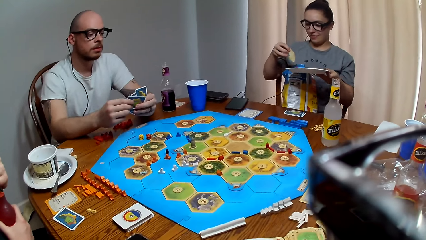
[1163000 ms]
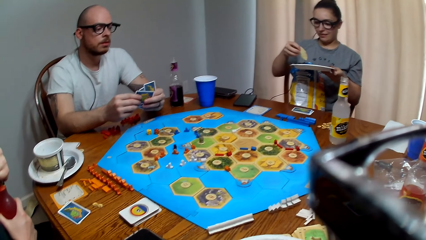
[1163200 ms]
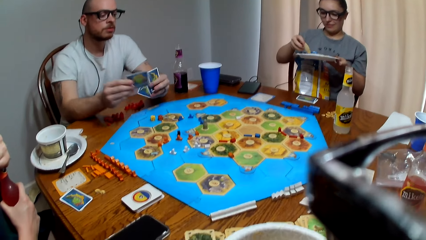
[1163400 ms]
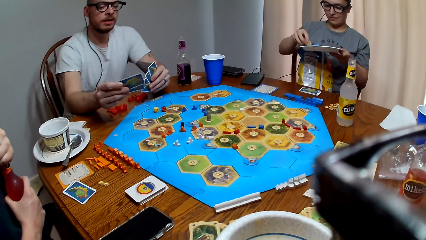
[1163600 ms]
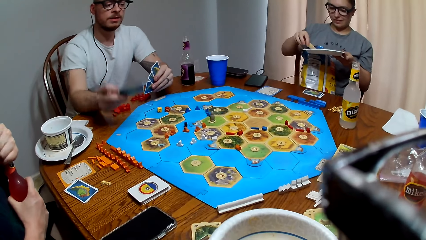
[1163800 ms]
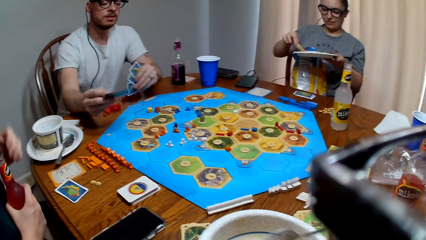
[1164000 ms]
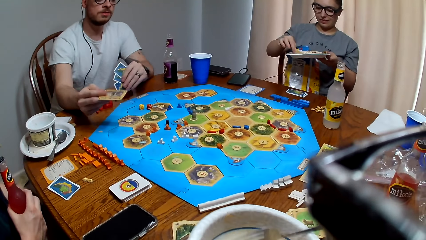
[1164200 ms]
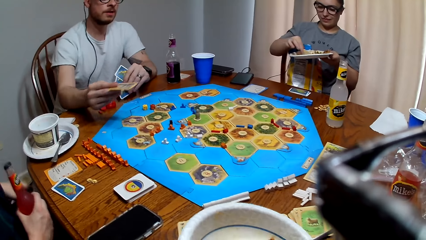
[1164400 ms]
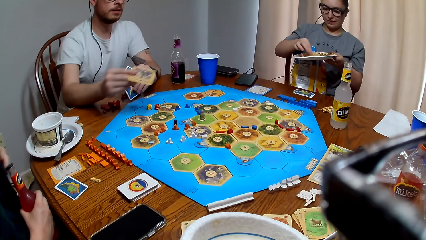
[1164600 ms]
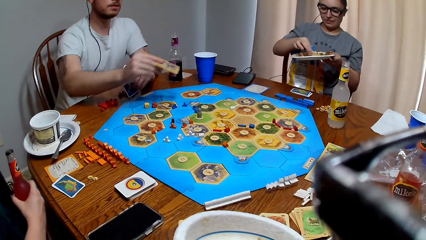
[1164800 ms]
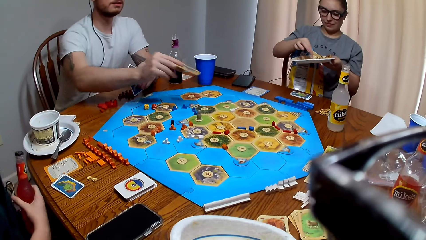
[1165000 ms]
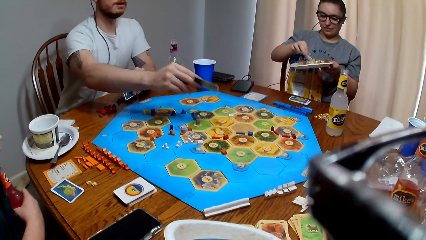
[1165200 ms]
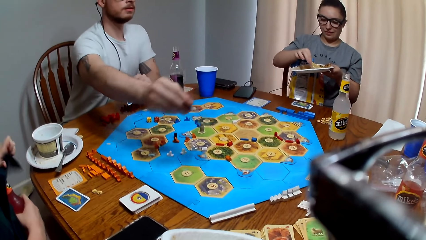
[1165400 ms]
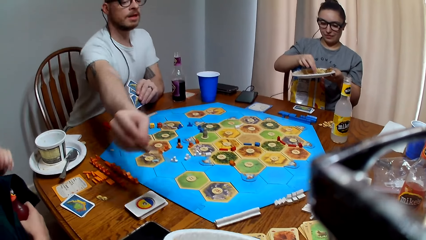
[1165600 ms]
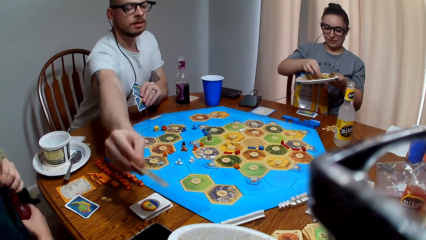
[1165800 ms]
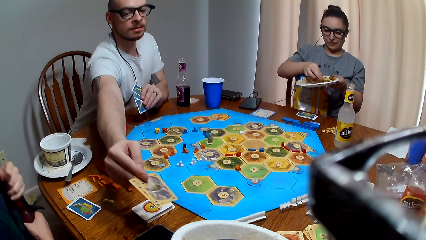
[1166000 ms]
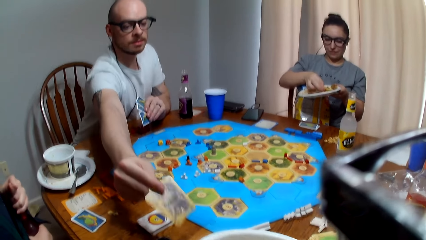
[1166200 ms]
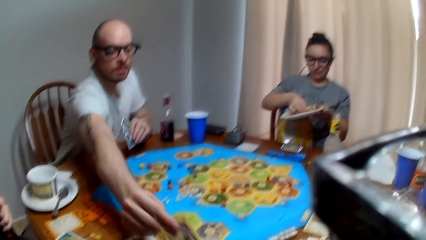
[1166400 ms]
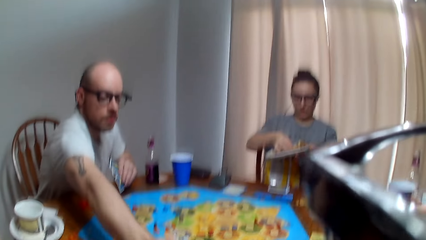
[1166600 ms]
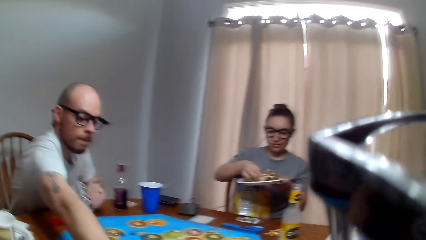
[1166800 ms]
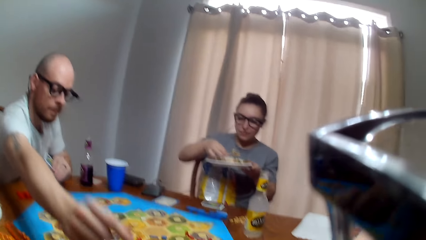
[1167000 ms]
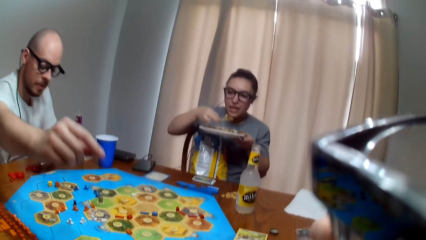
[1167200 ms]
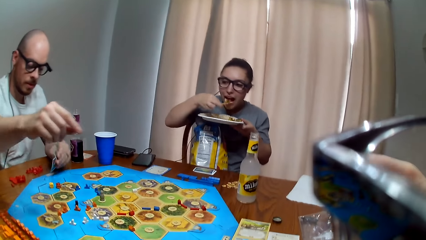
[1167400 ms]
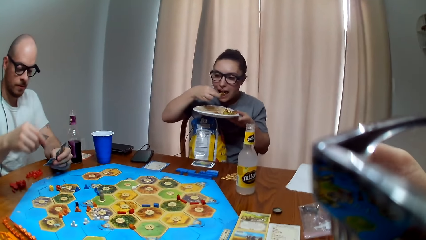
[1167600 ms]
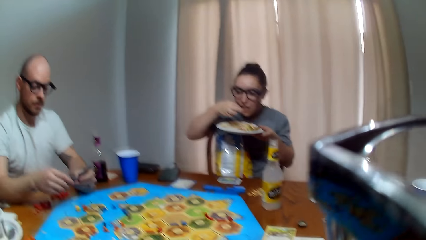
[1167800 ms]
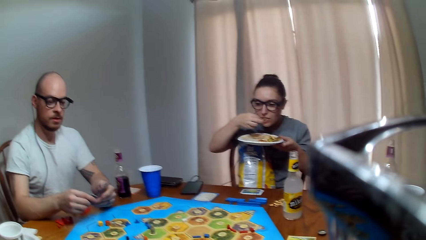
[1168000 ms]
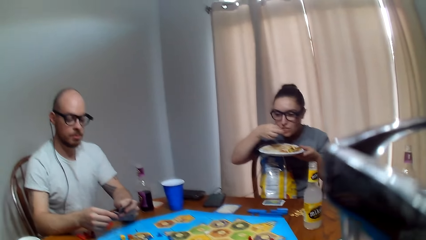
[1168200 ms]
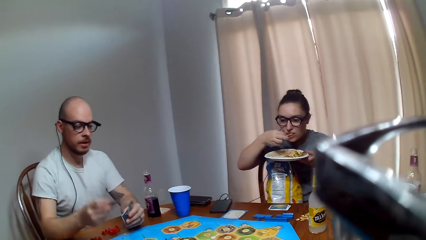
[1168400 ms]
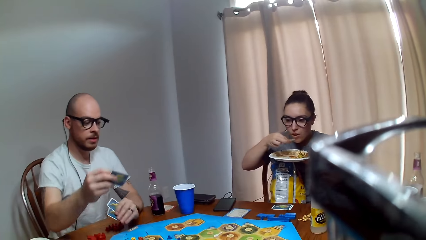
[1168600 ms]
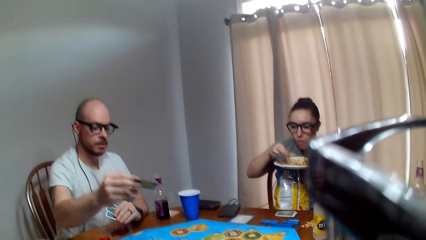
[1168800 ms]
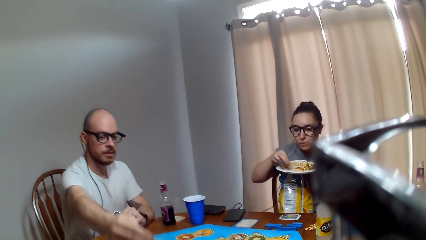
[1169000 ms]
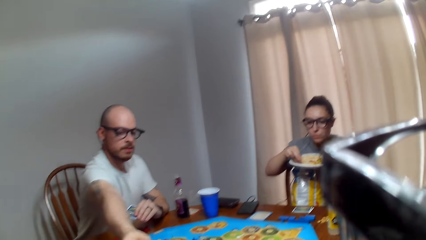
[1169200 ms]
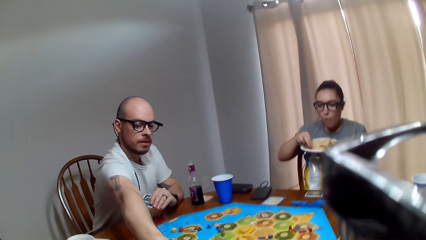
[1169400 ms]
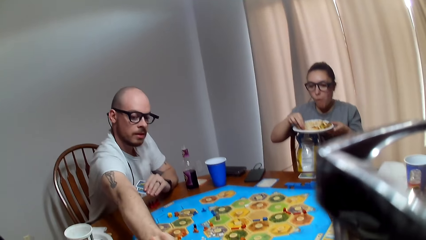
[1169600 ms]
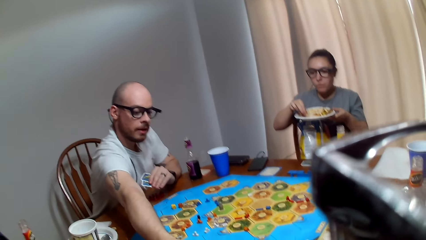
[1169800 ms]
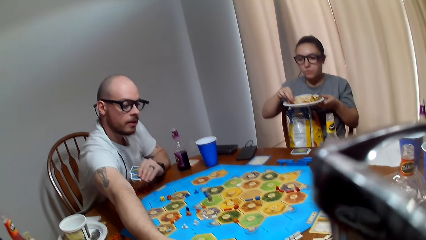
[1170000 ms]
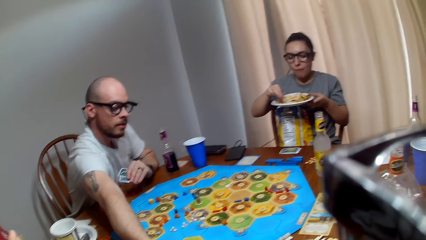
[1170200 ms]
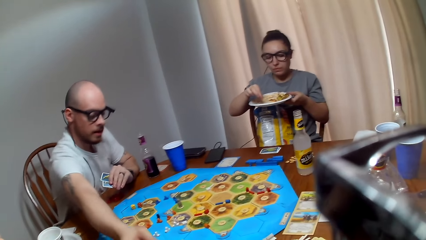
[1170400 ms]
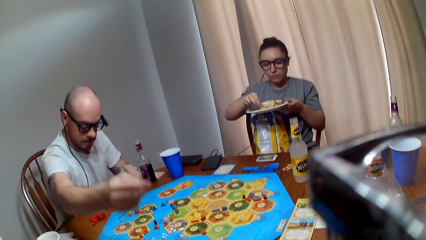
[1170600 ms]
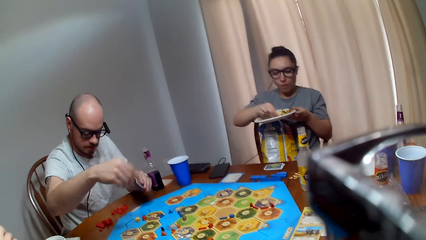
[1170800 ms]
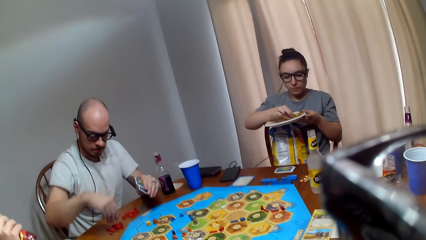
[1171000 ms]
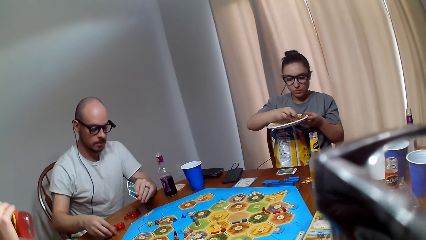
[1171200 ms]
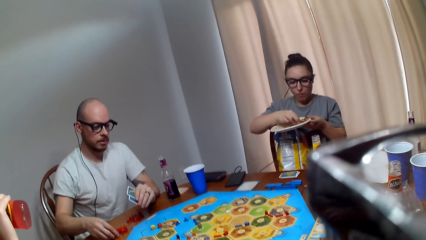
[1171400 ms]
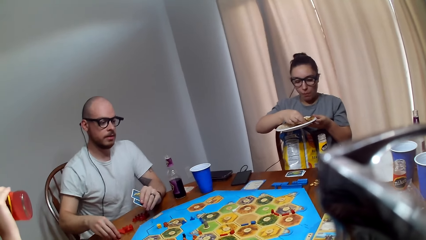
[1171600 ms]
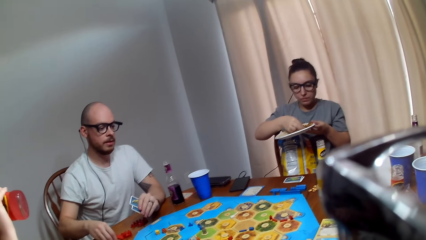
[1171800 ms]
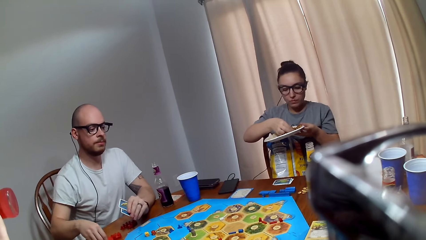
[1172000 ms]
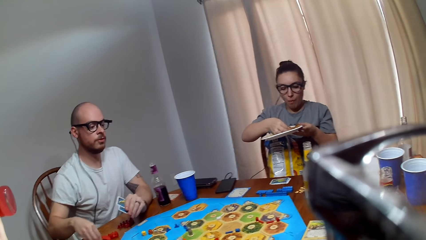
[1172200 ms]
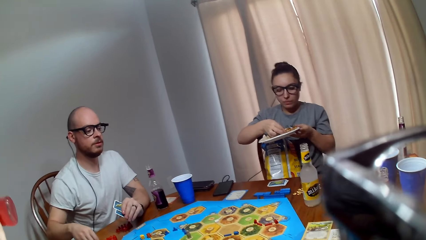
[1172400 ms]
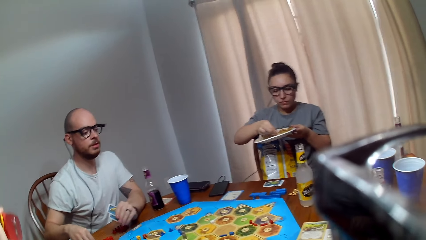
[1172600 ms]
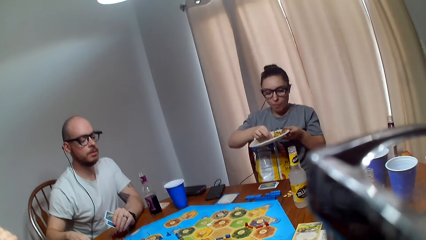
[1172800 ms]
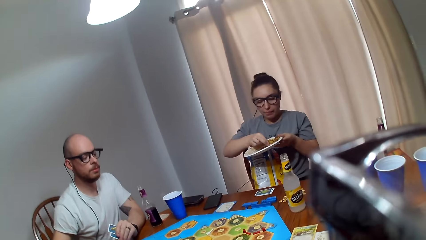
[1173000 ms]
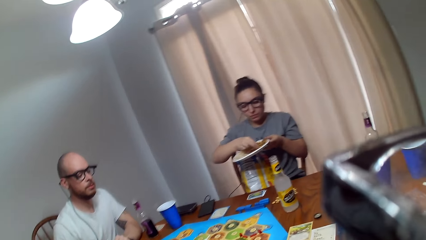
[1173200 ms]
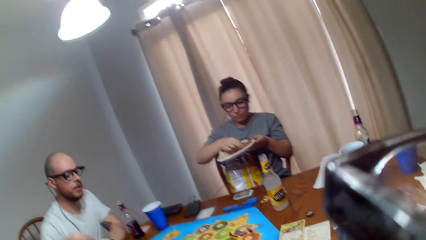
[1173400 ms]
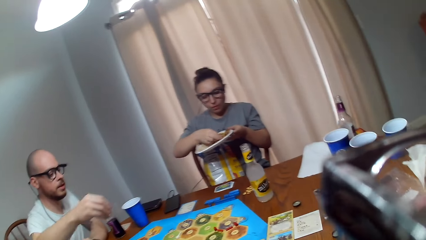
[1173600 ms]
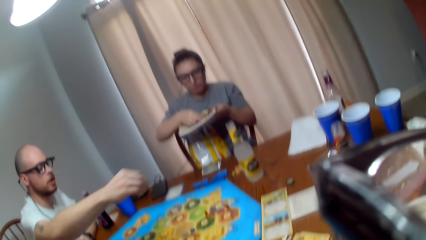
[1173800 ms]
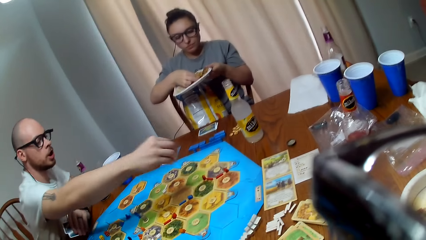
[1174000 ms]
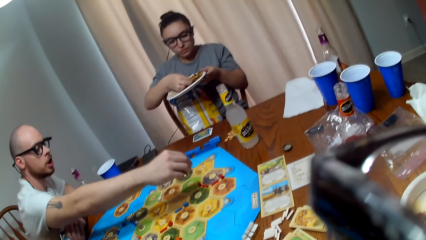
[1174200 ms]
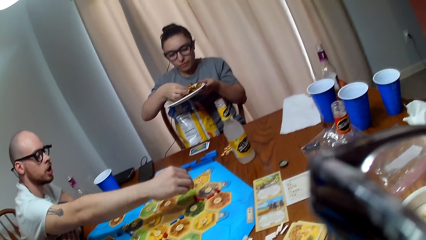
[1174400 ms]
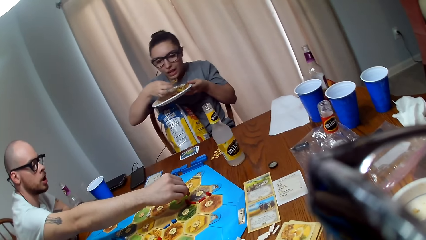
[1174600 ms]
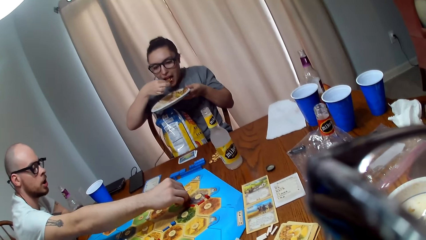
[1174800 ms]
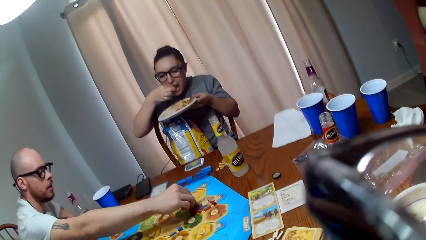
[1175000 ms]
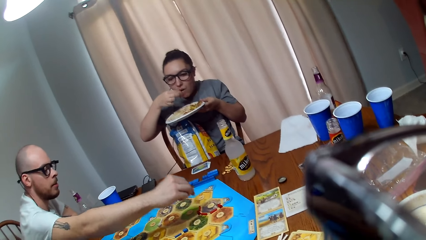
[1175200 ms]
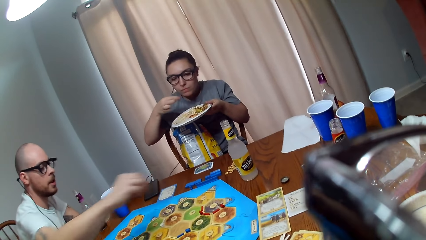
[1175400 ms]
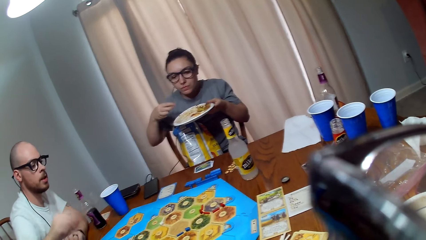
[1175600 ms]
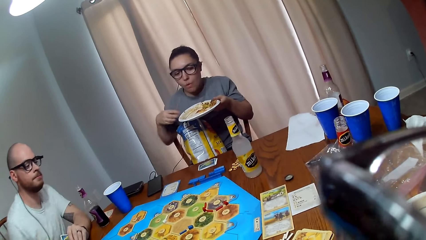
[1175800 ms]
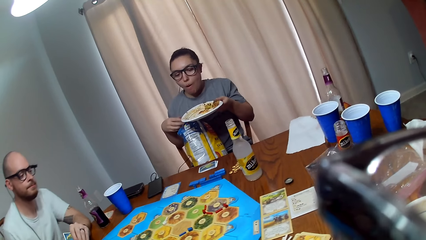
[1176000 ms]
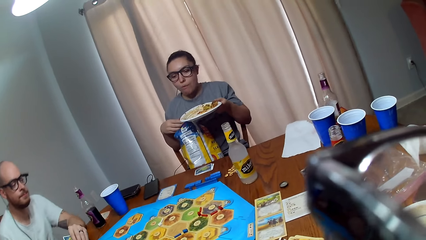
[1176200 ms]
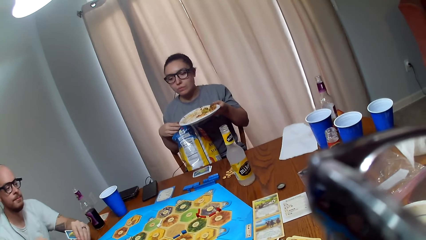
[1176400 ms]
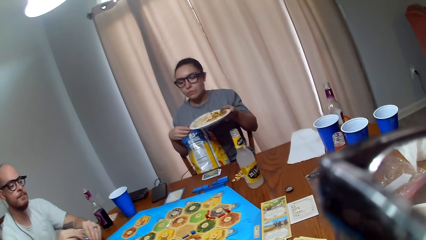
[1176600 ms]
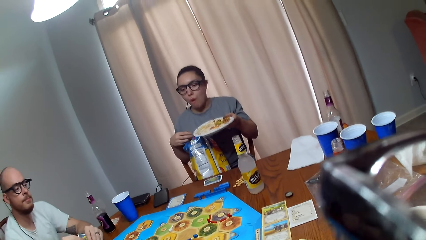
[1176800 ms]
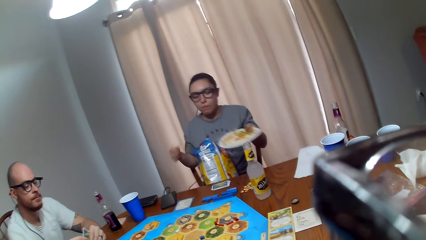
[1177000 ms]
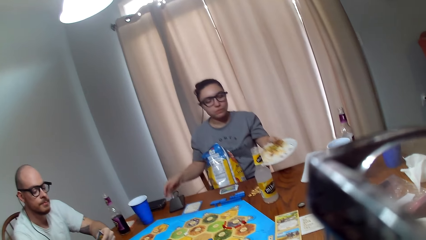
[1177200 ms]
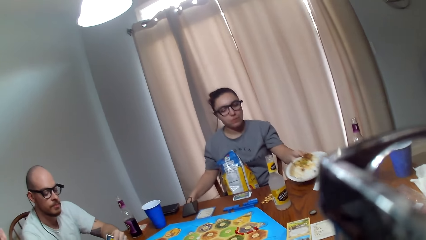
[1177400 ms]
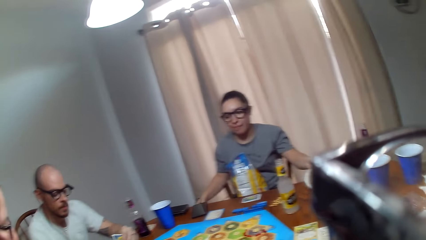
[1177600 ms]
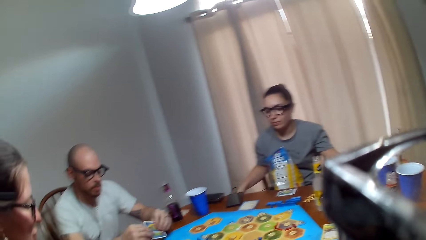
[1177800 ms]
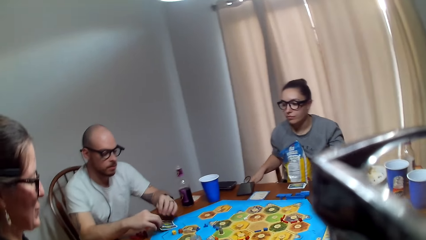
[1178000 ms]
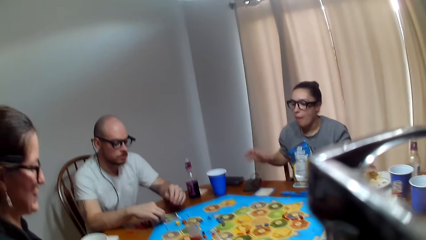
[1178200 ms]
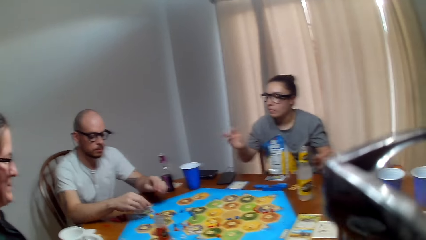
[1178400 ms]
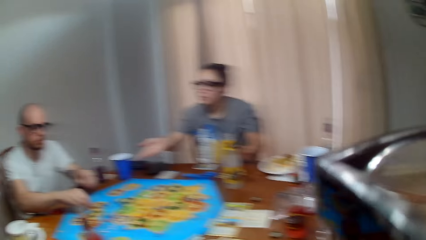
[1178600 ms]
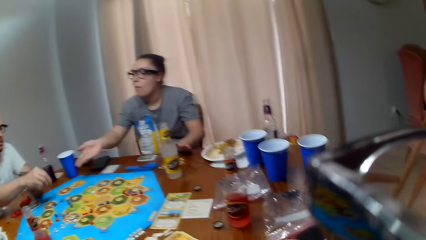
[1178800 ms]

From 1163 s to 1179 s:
A man speaks to the camera wearer. A woman scoops food with the piece of chips. The man hands the card to the camera wearer. The woman eats food. The man places a card on the table. The man picks a peg. Another woman drinks her beverage. The man places the peg on the game board. The first woman eats. The first woman places the plate on the table. The other woman speaks to the man.
